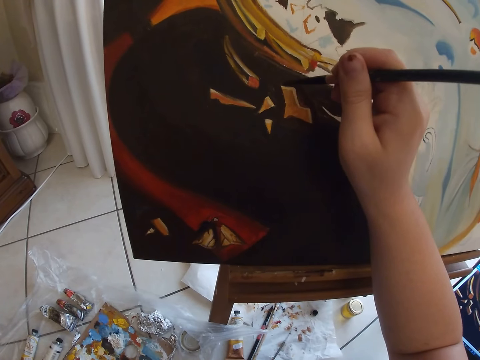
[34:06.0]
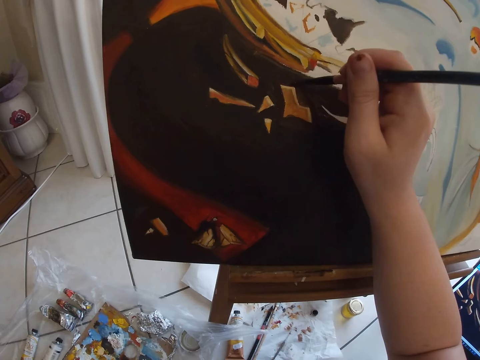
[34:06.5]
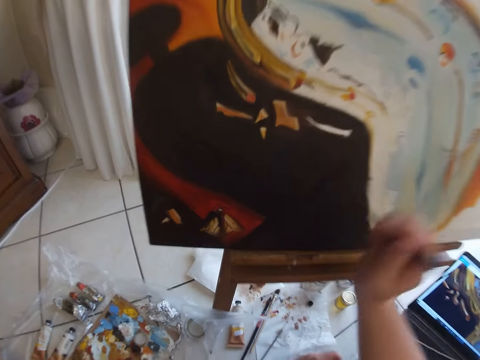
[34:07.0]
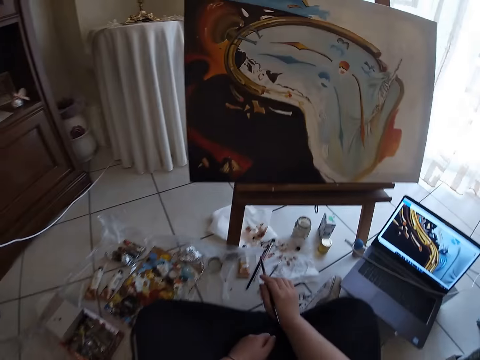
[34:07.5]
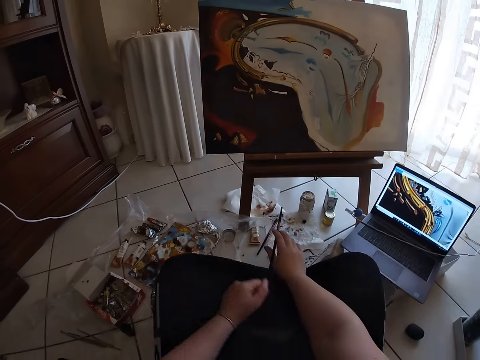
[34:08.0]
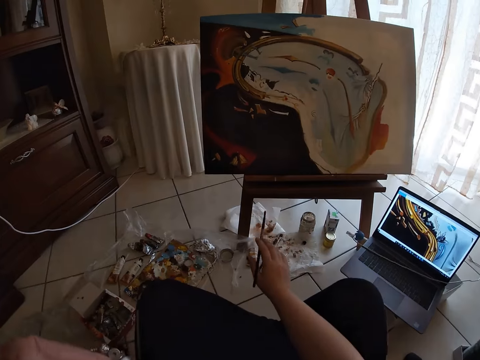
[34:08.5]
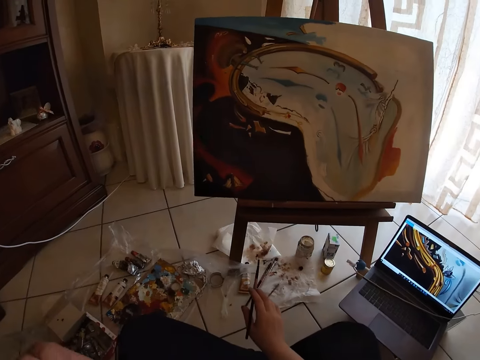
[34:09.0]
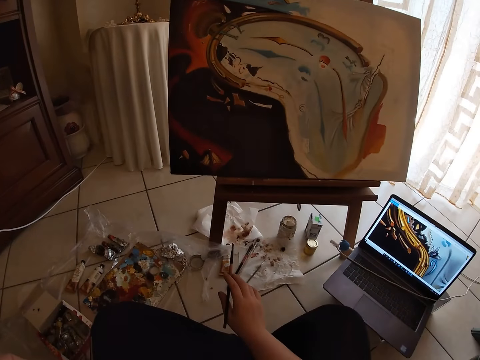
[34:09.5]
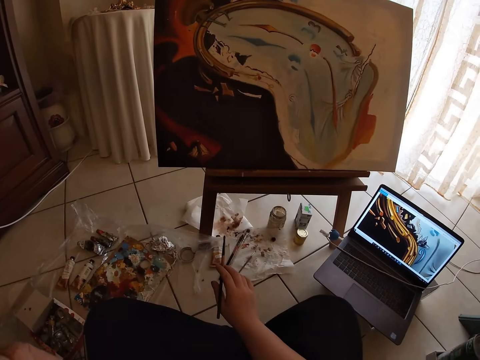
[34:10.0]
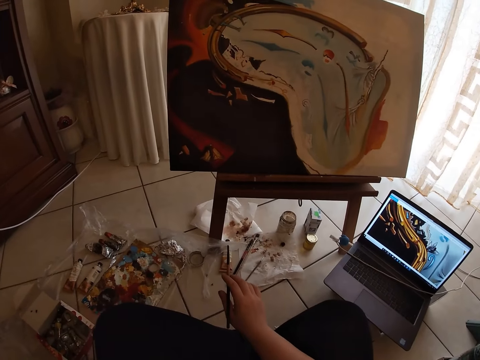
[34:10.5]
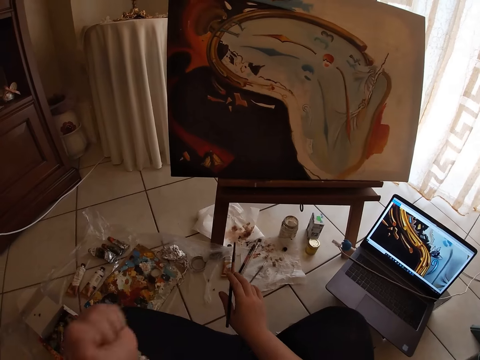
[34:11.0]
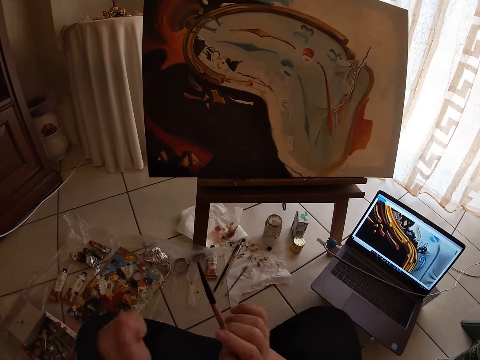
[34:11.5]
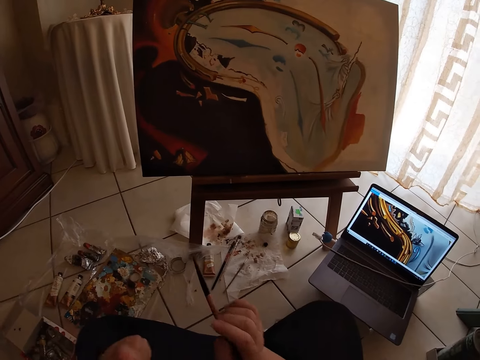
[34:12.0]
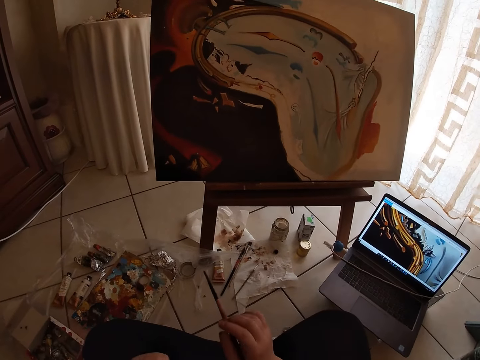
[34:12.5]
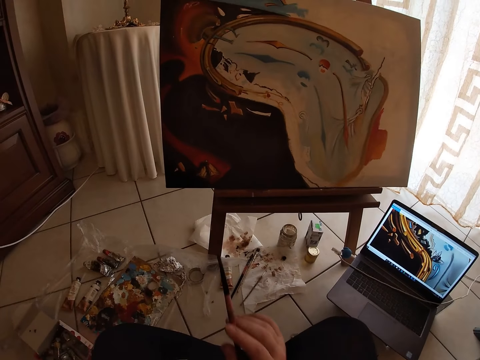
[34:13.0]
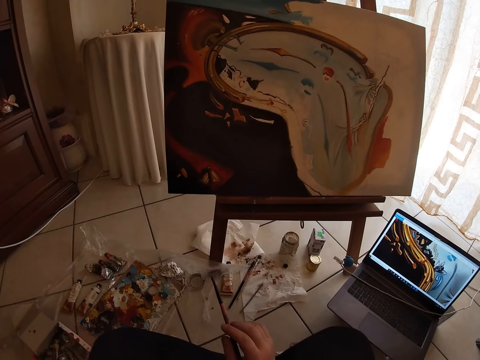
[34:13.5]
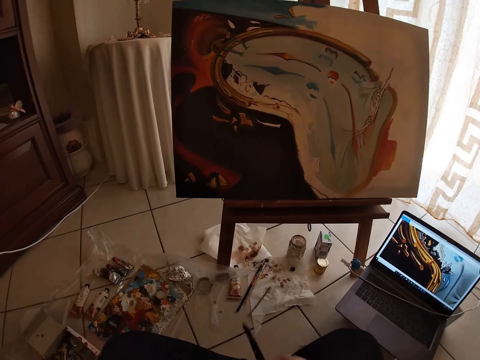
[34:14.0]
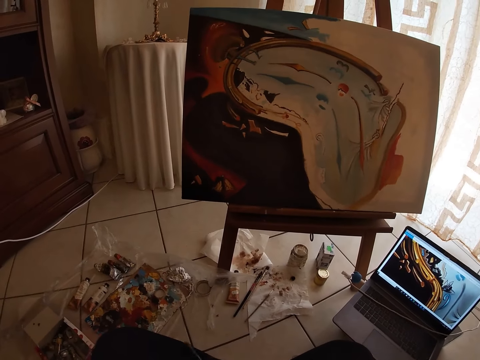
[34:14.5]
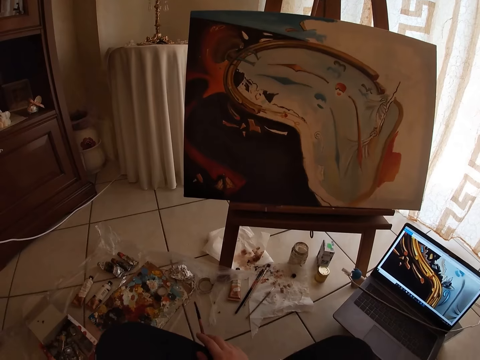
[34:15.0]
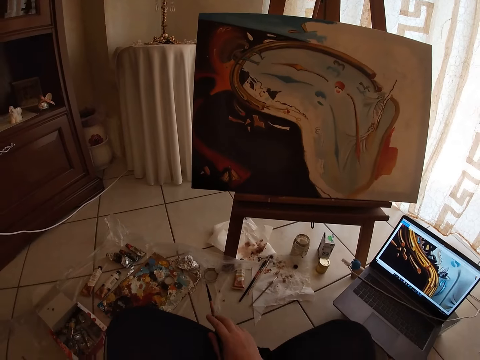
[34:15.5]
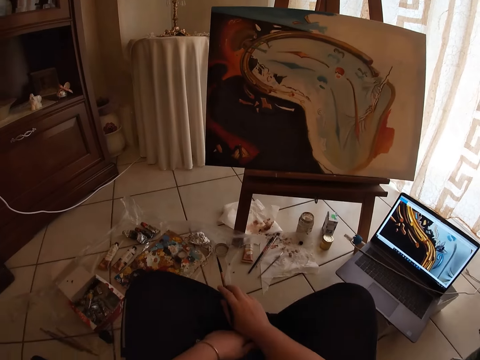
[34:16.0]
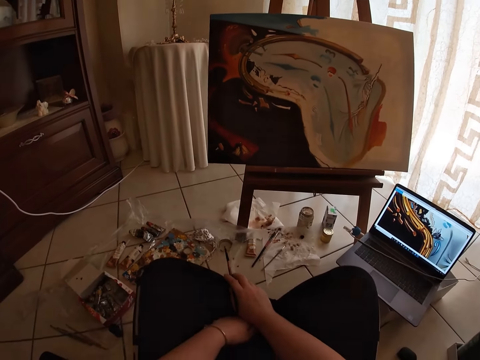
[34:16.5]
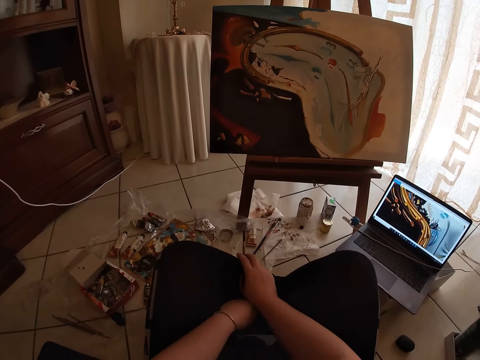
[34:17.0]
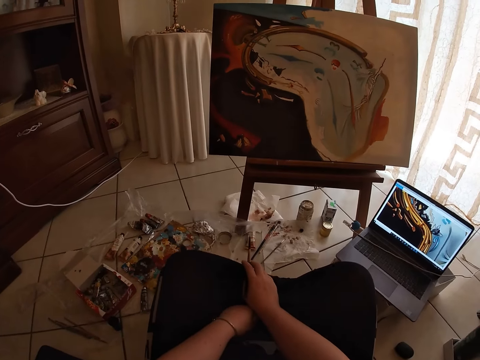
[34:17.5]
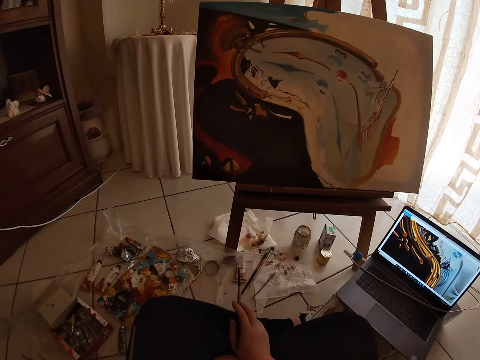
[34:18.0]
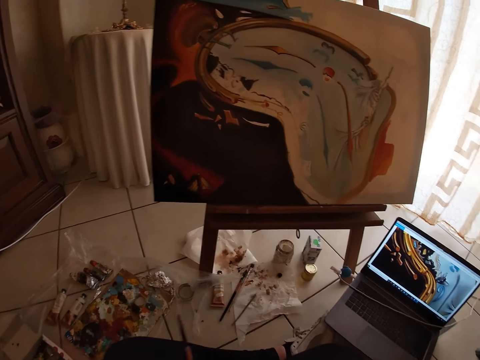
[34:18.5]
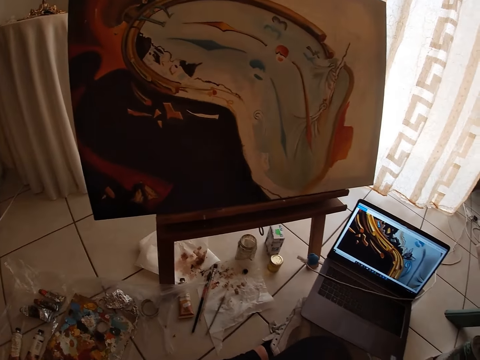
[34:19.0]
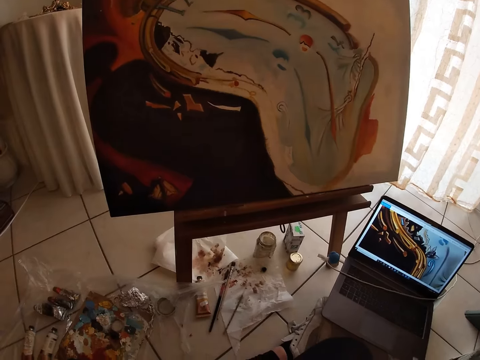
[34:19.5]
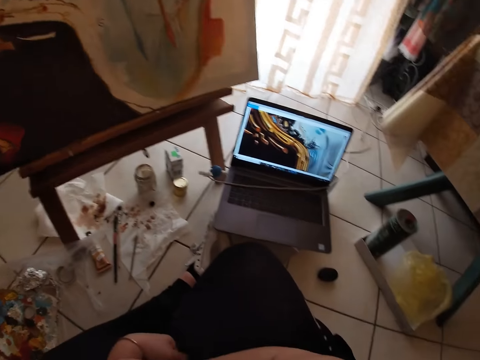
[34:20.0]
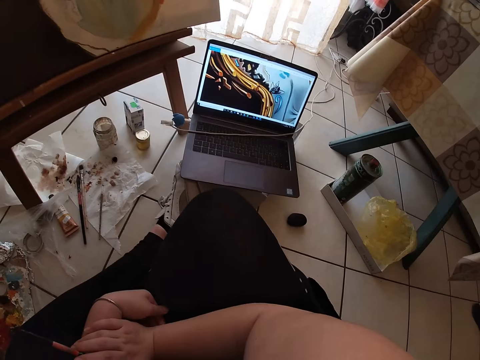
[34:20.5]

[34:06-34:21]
The camera wearer removes the paint brush from the painting. They hold the paint brush.

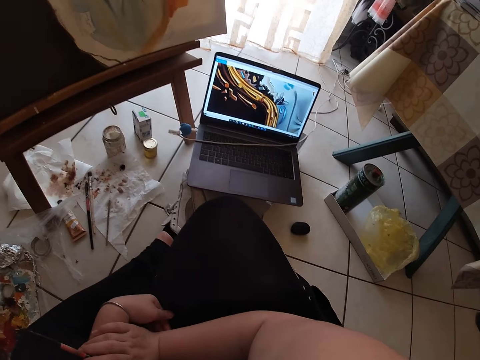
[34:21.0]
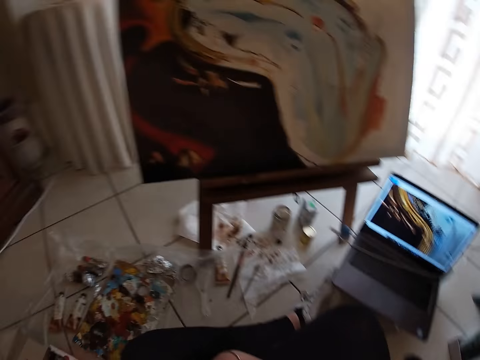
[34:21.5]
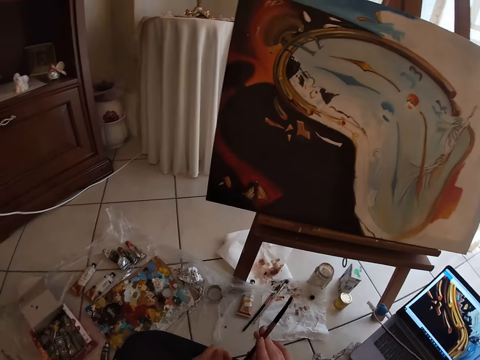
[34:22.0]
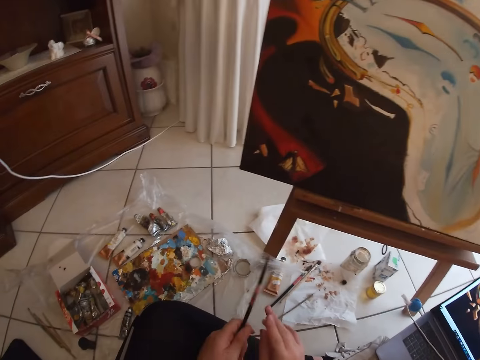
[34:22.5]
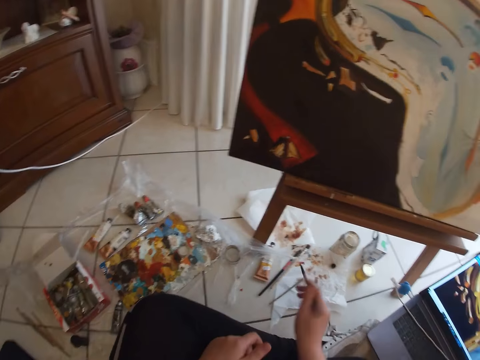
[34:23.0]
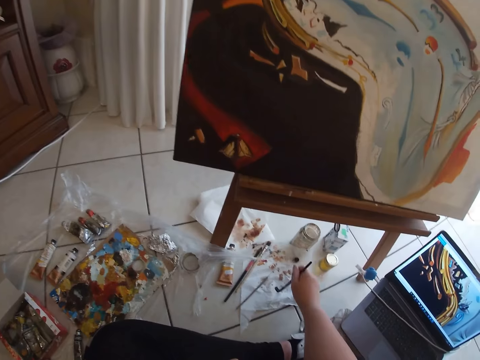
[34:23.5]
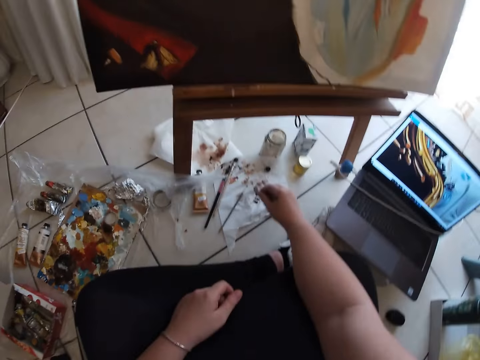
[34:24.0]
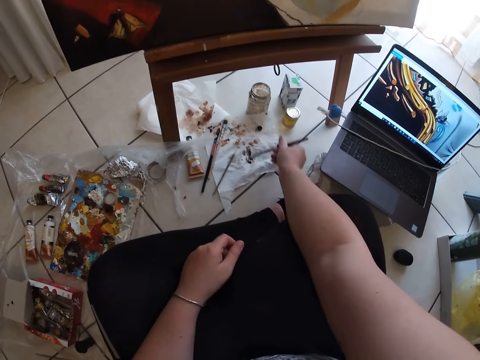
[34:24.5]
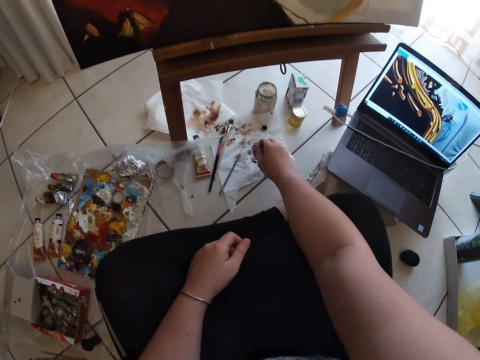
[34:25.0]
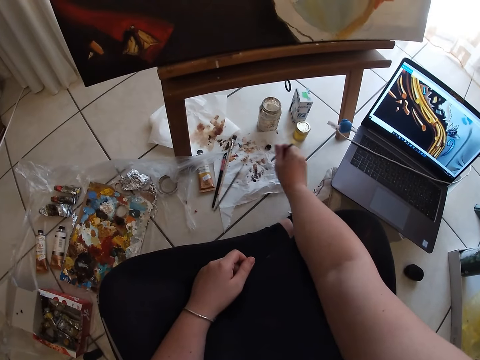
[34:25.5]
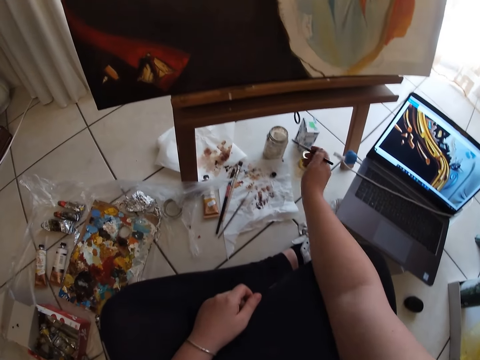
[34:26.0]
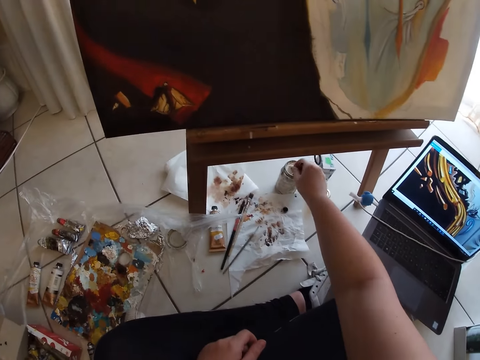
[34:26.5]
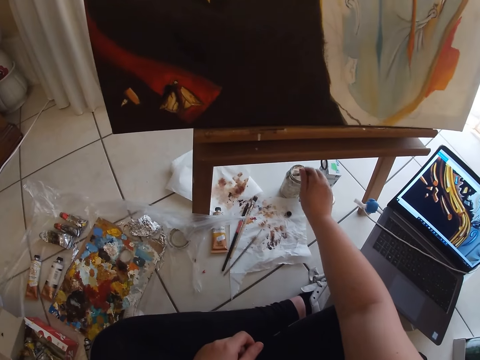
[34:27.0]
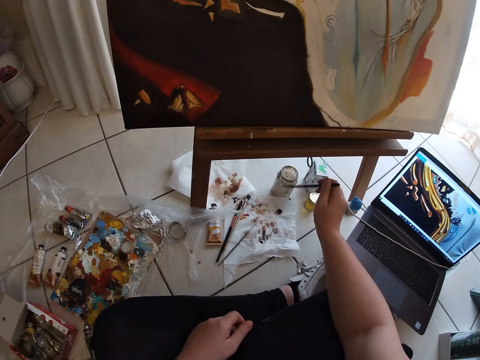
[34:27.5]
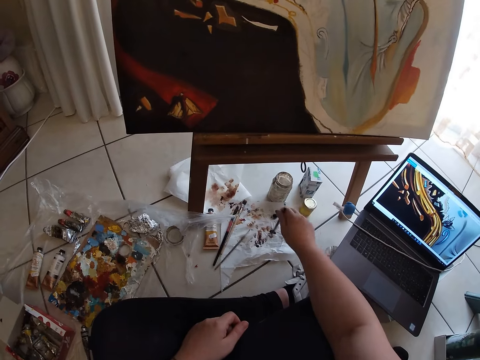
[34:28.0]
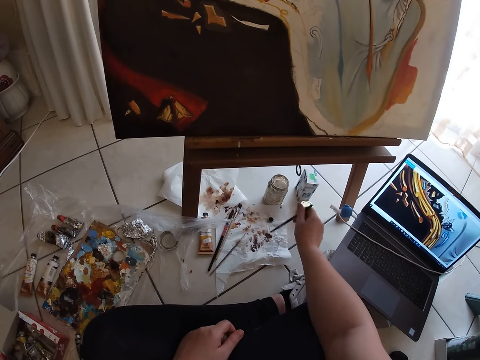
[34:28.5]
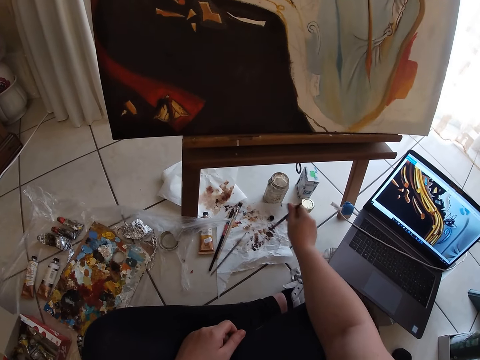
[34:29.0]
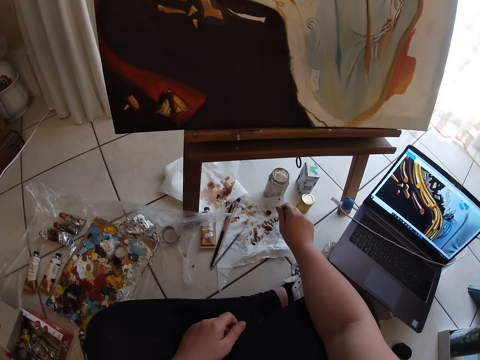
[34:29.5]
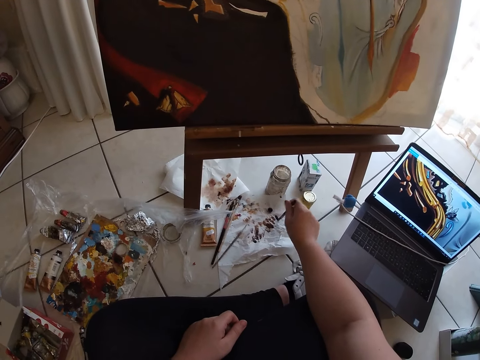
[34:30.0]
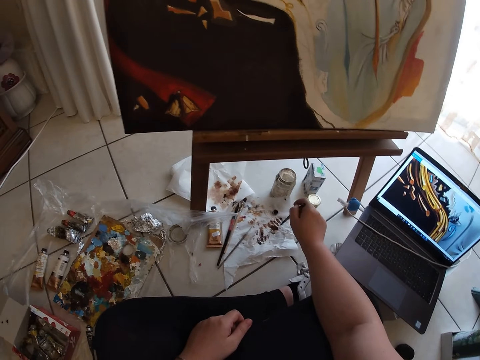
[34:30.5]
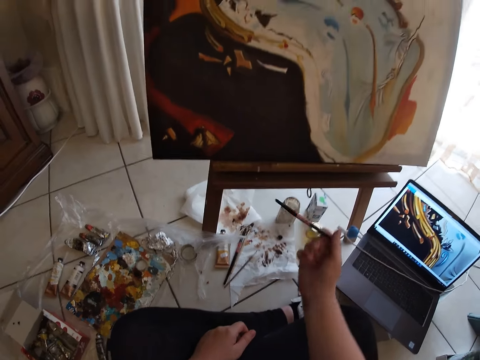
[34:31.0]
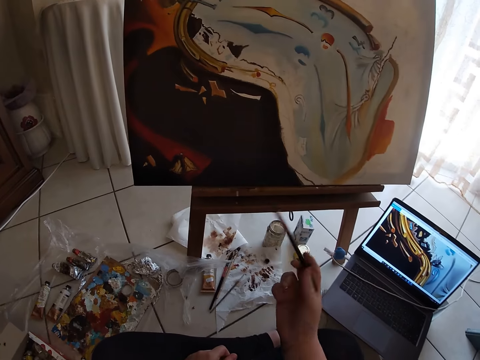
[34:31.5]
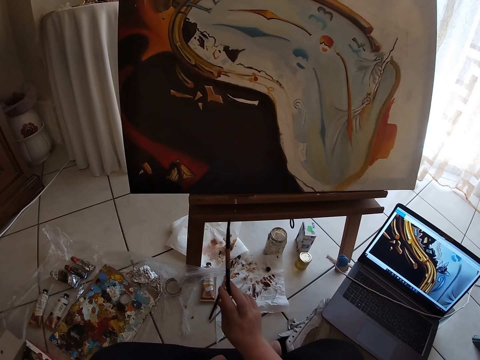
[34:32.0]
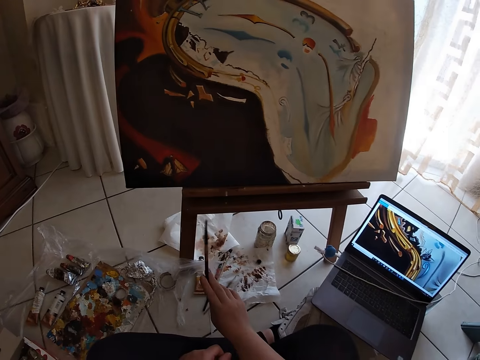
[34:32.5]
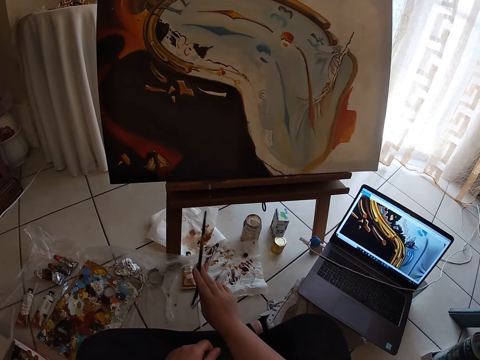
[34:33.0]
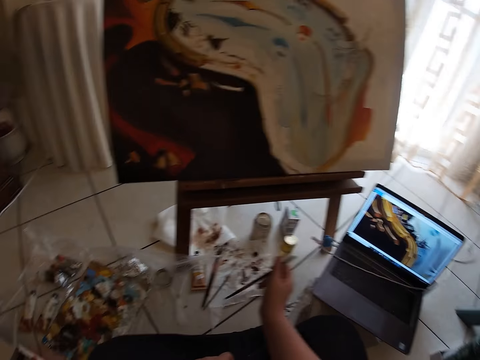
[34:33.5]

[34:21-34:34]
The camera wearer dips the paint brush into the paint. He adjusts the painting brush in his right hand on the paper on the floor. He dips the paint brush into another paint. He rinses the painting brush in his right hand on a container on the floor. He puts paint into the piece of paper. He adjusts the painting brush in his right hand on the paper on the floor.
